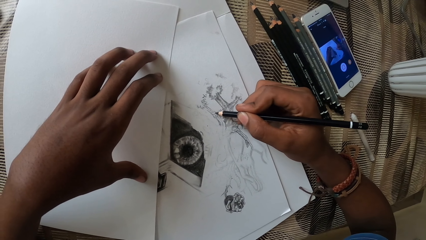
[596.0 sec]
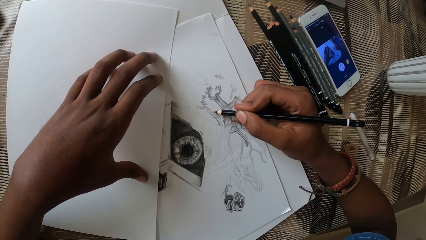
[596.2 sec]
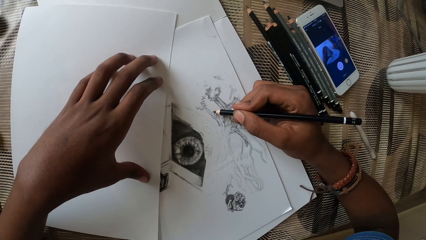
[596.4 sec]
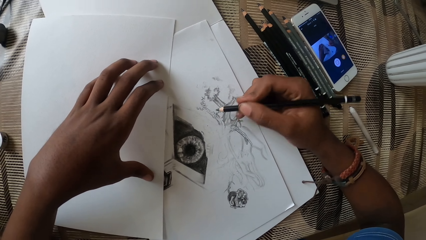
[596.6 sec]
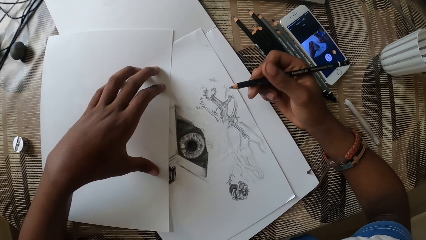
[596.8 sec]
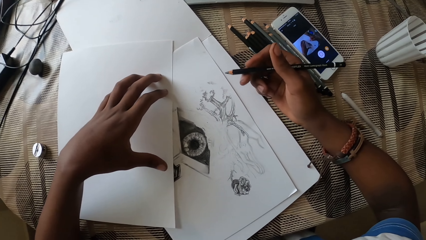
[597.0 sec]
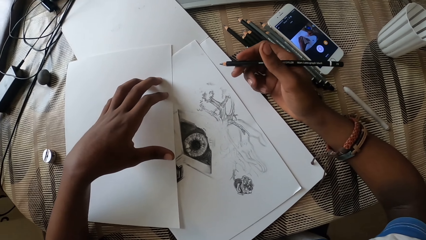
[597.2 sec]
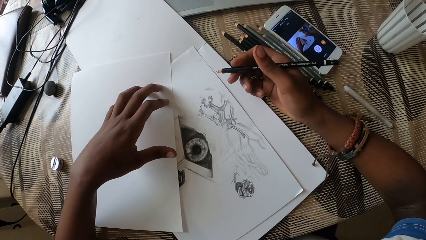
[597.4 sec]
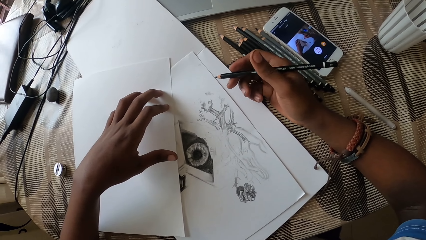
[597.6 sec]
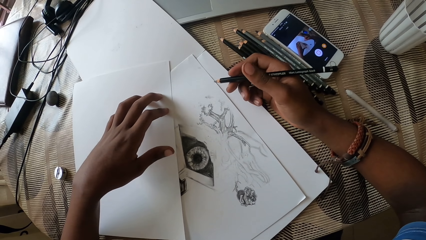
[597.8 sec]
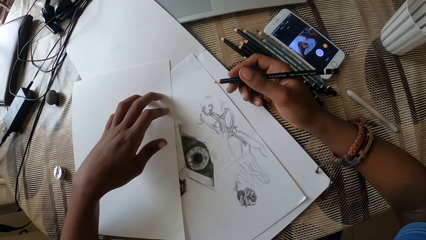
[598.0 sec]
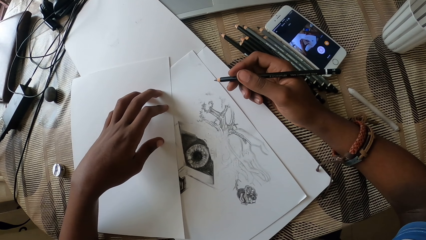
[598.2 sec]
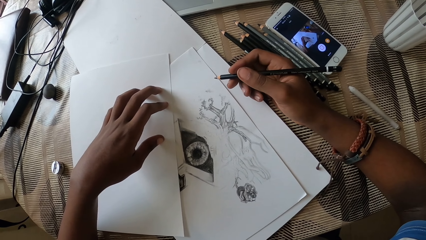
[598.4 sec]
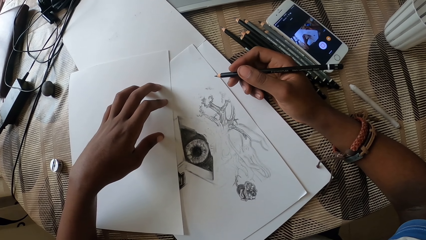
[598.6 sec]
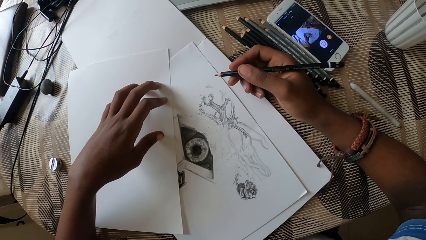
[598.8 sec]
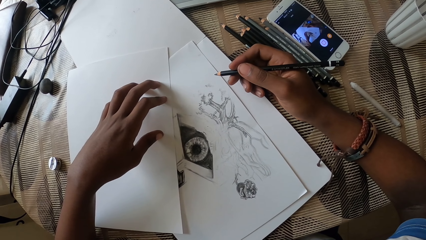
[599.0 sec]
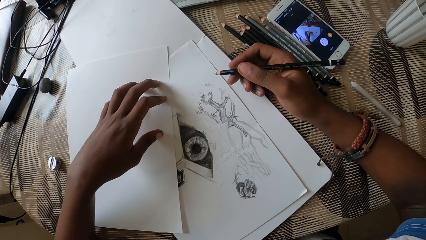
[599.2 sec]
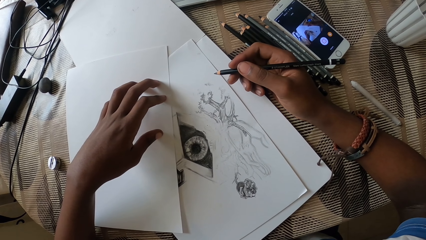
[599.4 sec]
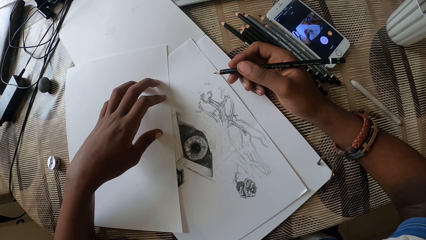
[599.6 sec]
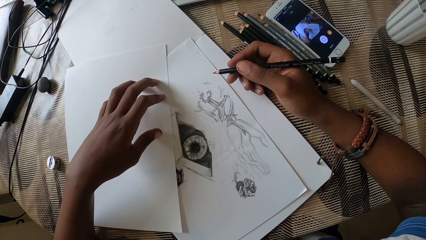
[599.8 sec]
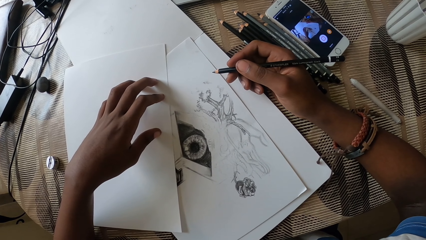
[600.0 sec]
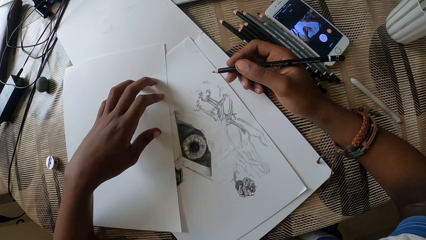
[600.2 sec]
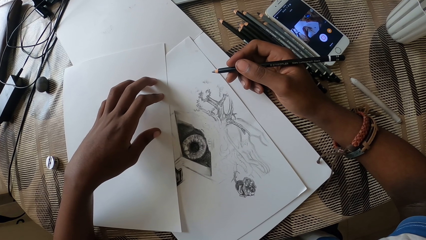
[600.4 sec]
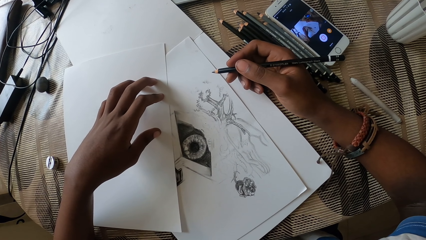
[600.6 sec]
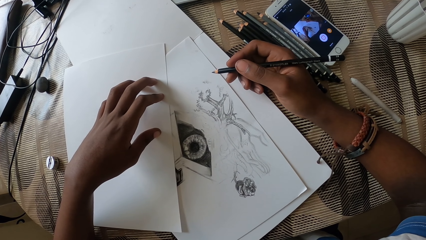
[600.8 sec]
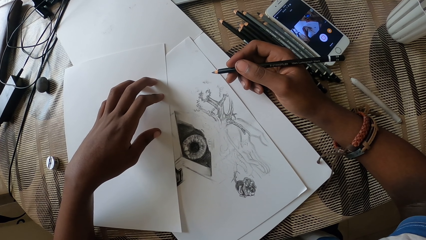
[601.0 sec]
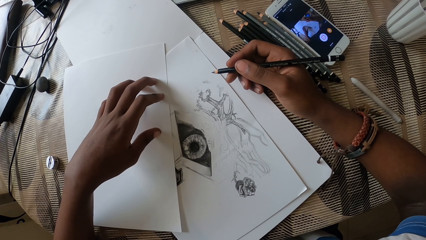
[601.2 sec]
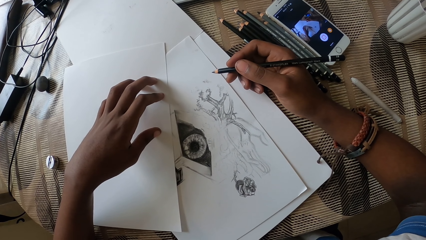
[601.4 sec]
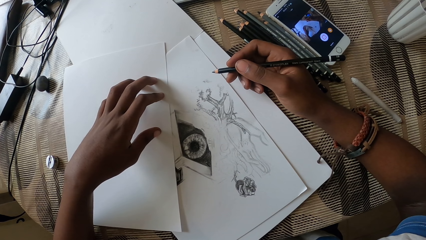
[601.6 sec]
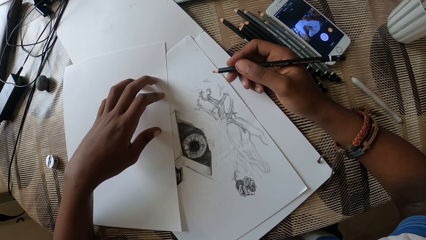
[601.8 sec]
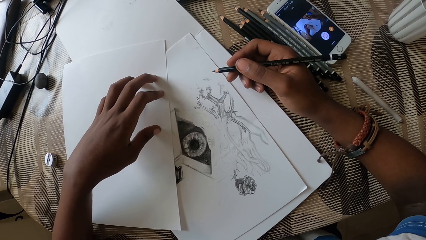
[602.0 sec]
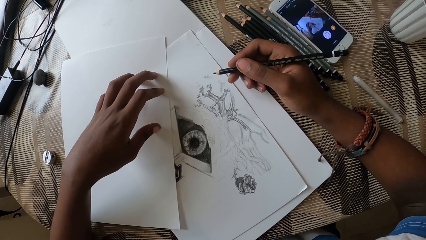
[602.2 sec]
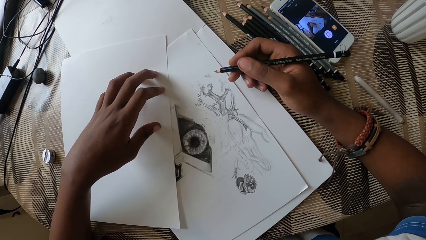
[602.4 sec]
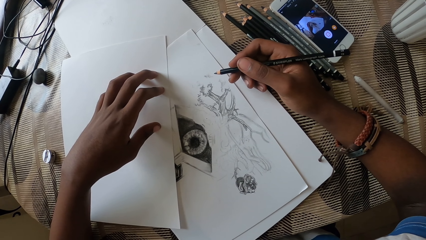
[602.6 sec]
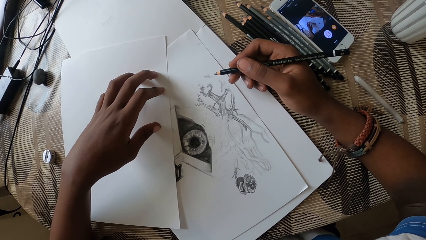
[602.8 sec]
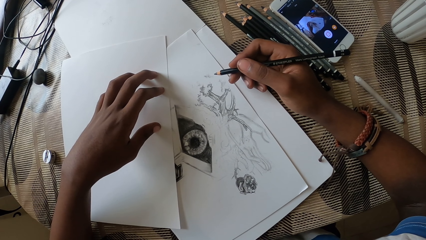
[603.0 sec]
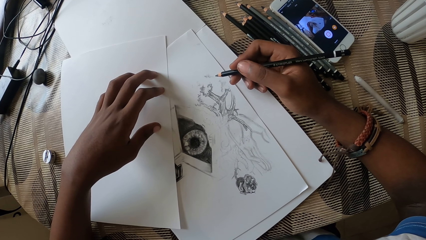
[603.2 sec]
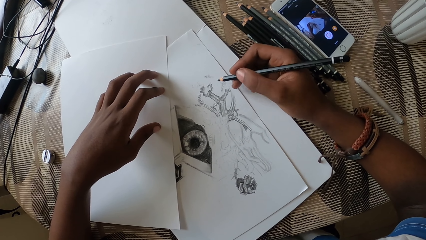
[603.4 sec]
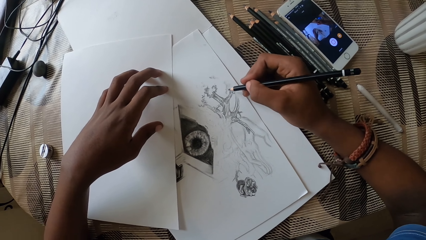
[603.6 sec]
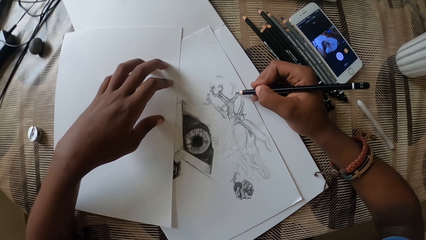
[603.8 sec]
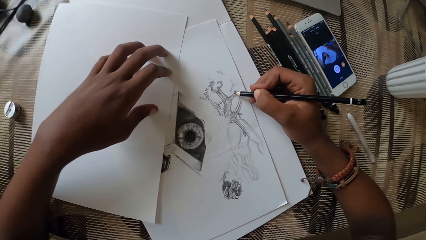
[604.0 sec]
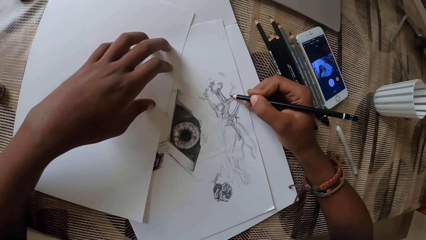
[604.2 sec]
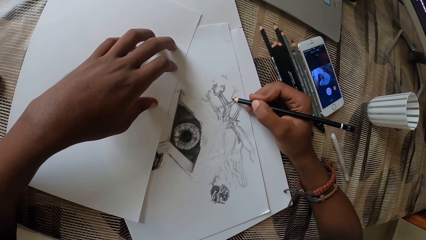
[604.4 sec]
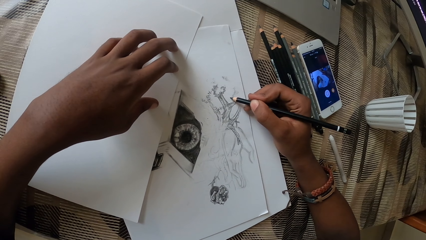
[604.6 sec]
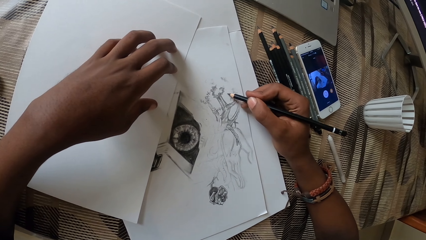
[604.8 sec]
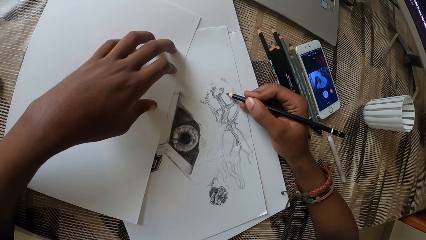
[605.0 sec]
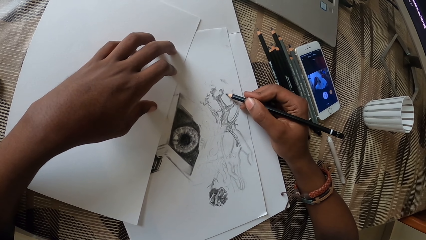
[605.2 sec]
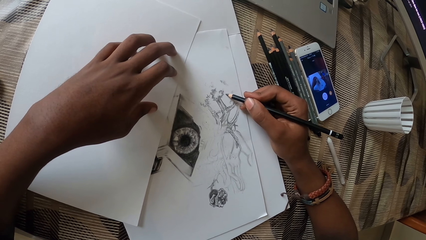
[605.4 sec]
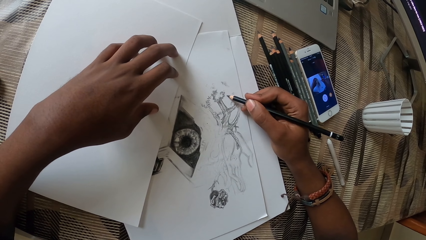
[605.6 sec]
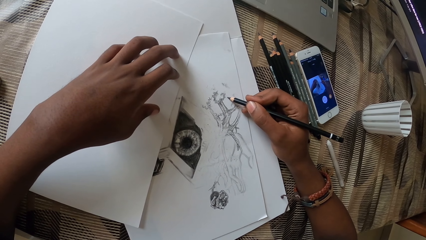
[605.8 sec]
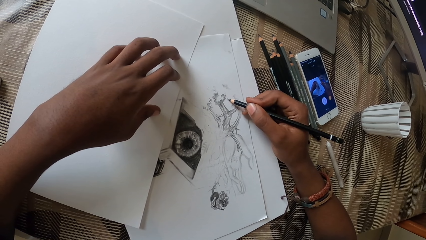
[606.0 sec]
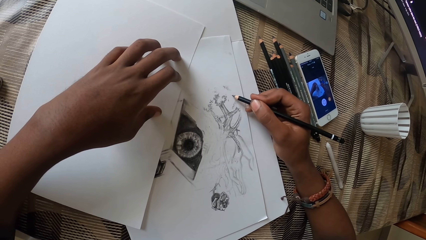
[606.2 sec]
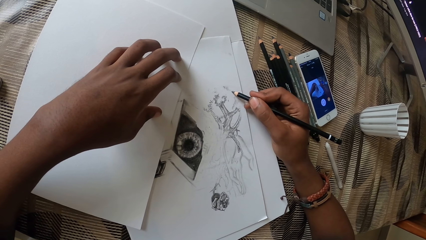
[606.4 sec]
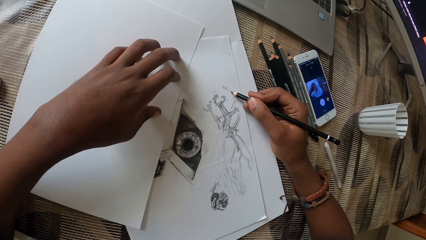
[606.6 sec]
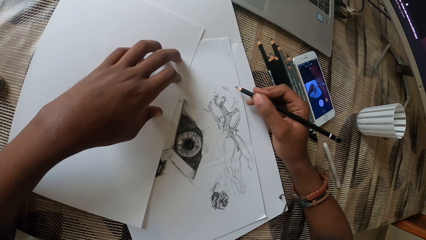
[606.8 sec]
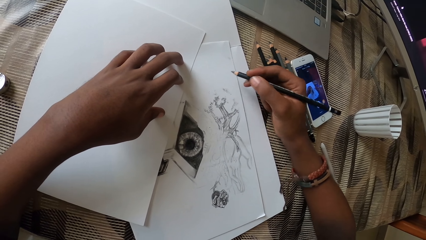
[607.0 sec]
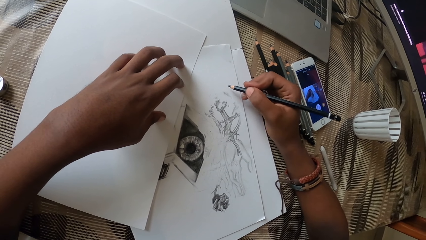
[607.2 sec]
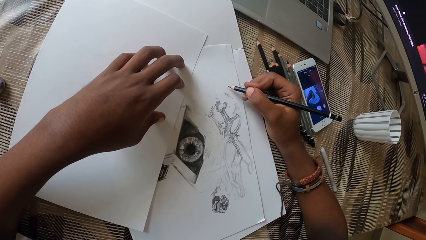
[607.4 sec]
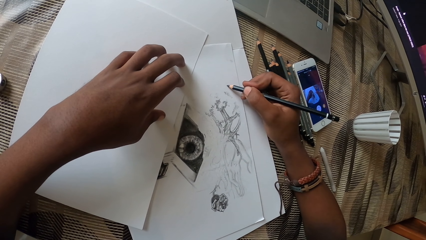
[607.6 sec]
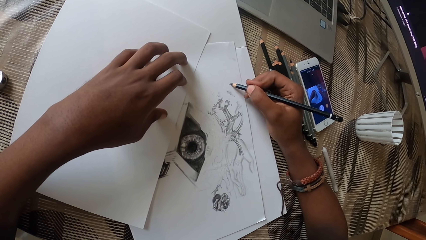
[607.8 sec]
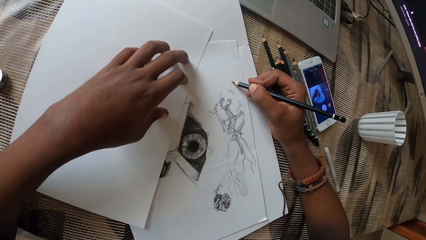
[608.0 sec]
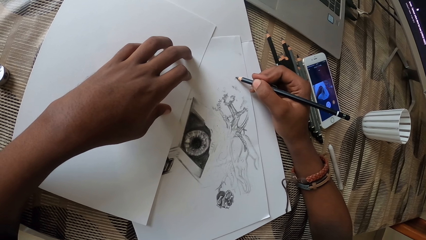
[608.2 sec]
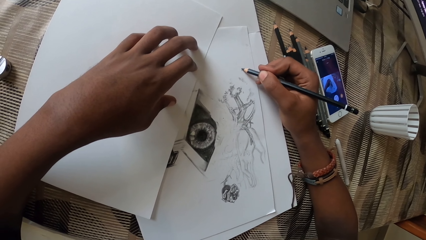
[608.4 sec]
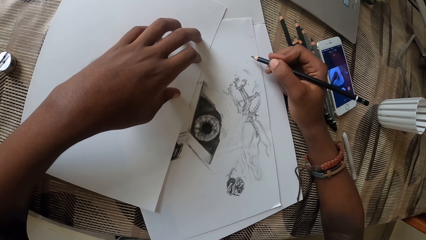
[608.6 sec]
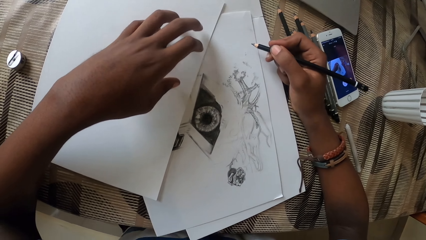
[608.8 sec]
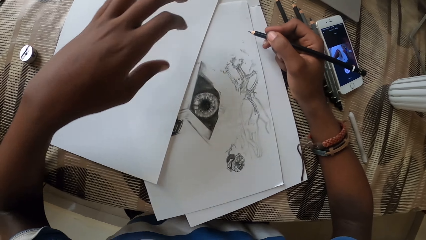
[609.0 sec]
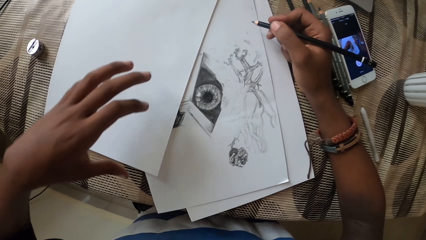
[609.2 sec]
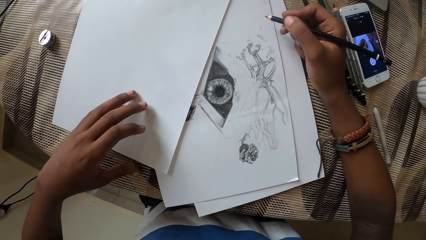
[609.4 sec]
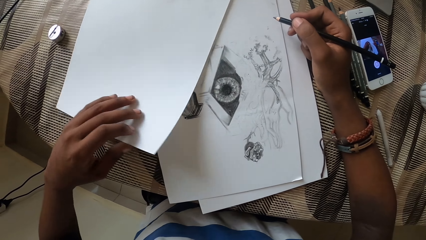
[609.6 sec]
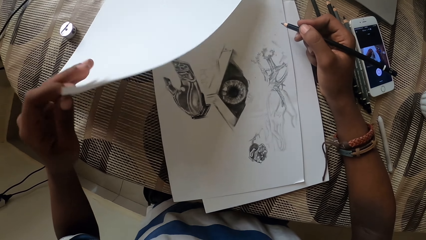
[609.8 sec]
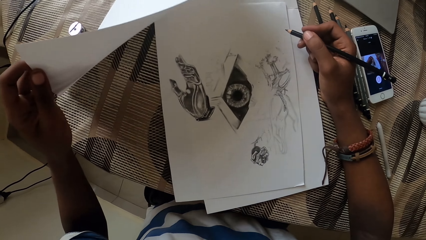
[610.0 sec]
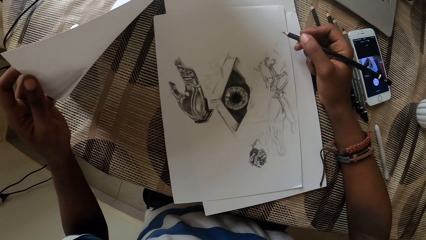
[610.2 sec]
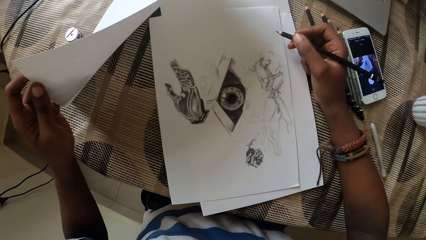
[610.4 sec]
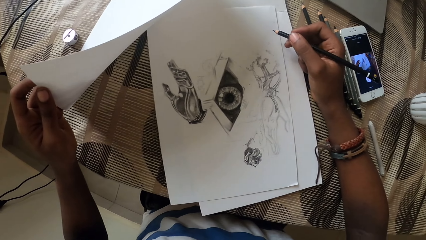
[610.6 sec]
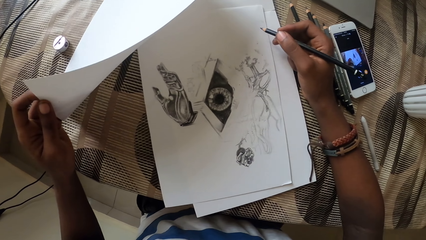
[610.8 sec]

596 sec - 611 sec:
The camera wearer looks at the picture. They draw a picture. They stop and lift a paper. They open the paper.
